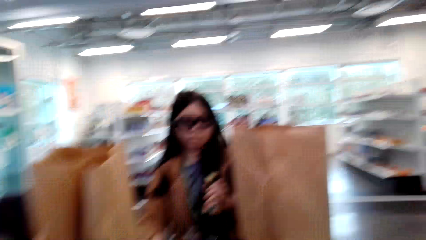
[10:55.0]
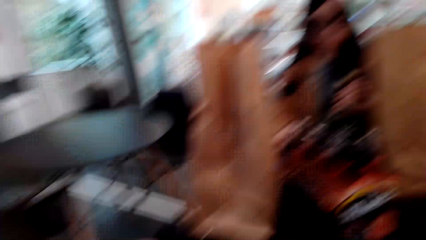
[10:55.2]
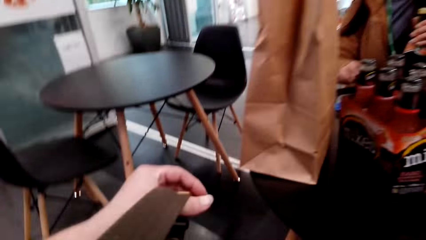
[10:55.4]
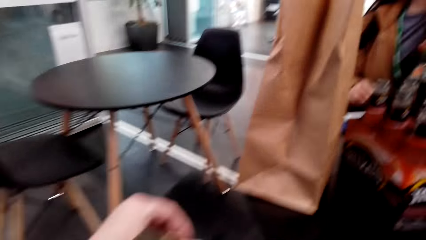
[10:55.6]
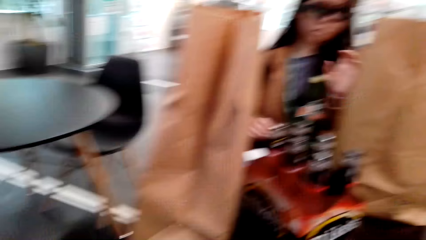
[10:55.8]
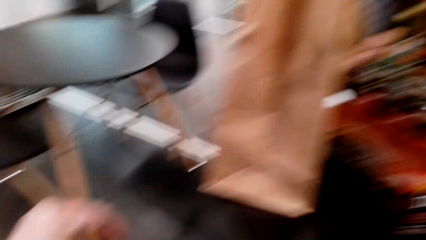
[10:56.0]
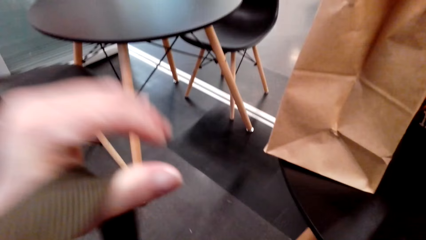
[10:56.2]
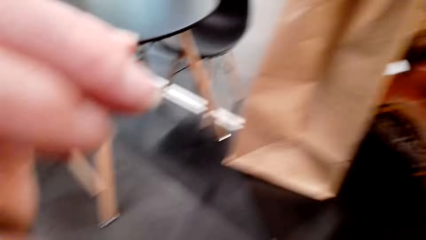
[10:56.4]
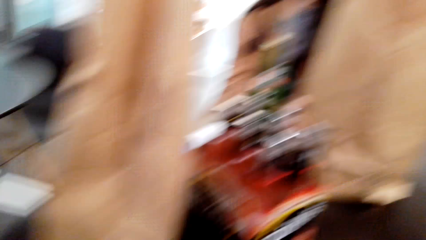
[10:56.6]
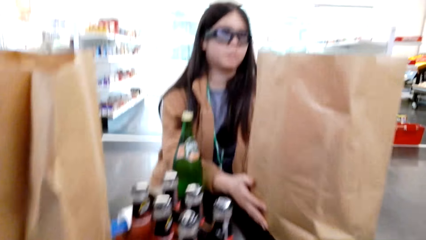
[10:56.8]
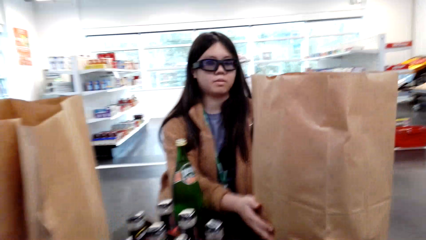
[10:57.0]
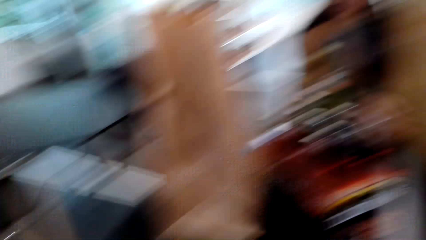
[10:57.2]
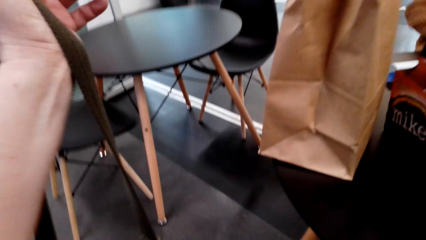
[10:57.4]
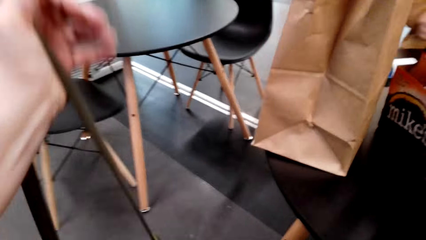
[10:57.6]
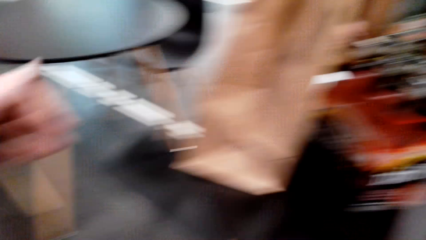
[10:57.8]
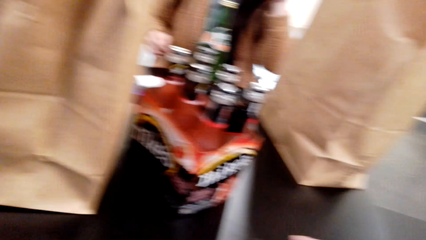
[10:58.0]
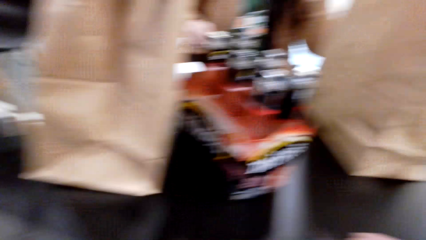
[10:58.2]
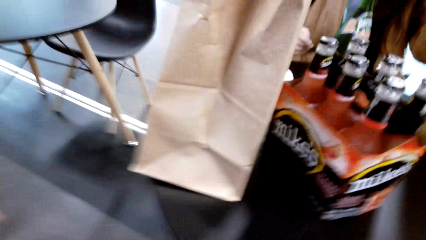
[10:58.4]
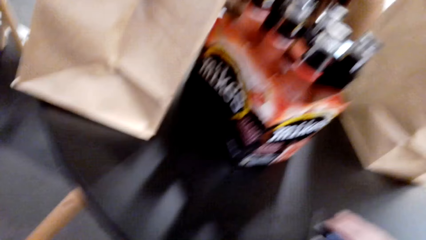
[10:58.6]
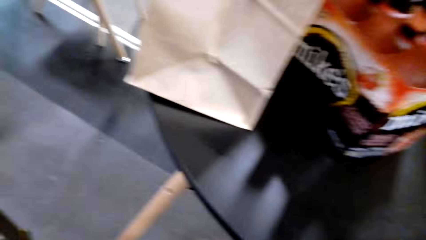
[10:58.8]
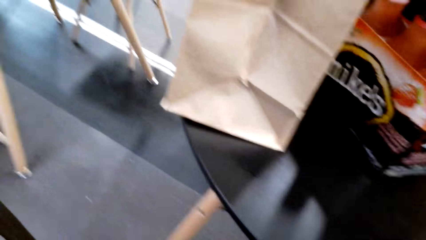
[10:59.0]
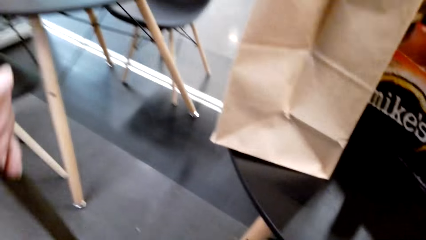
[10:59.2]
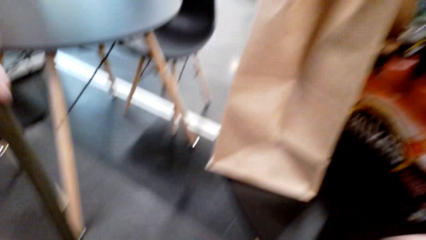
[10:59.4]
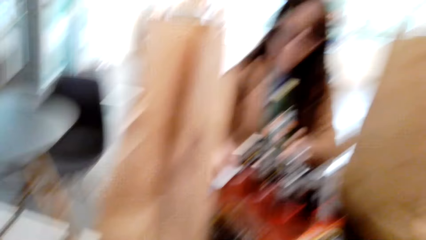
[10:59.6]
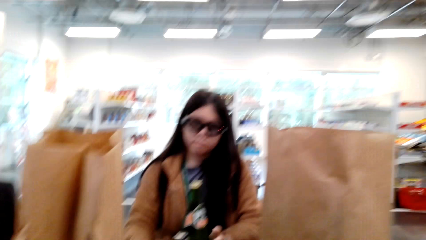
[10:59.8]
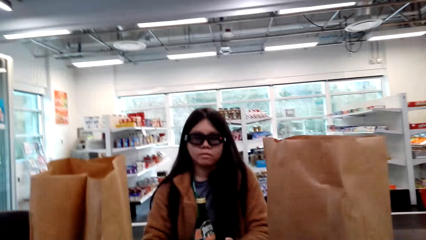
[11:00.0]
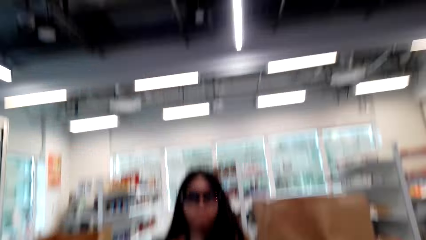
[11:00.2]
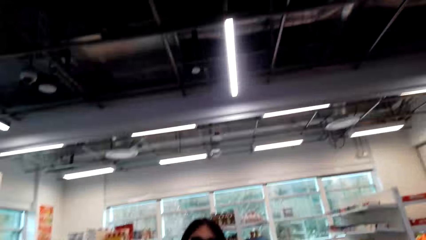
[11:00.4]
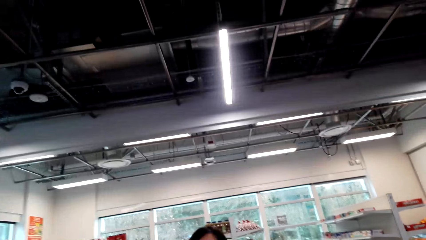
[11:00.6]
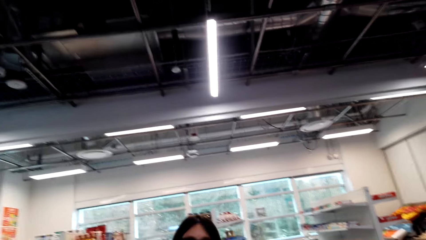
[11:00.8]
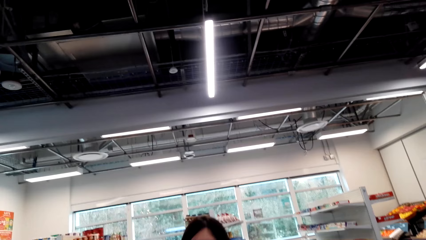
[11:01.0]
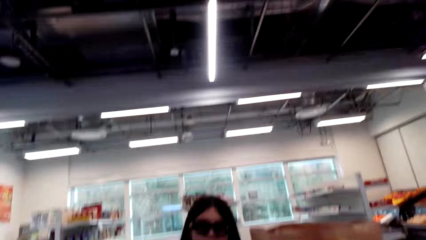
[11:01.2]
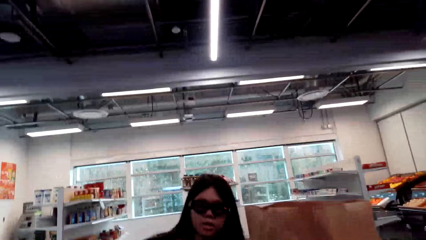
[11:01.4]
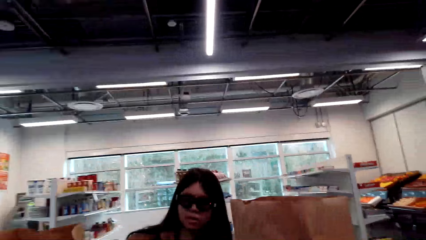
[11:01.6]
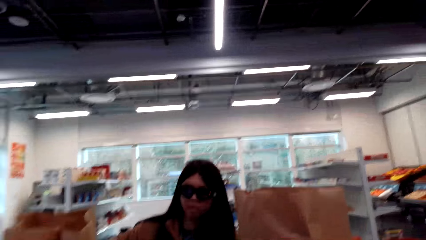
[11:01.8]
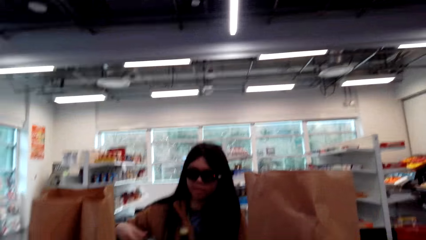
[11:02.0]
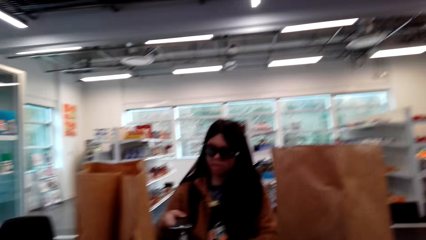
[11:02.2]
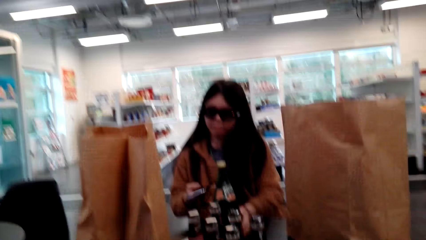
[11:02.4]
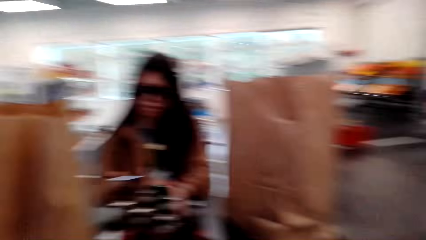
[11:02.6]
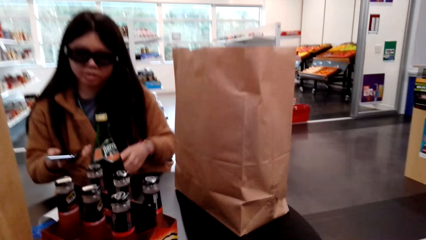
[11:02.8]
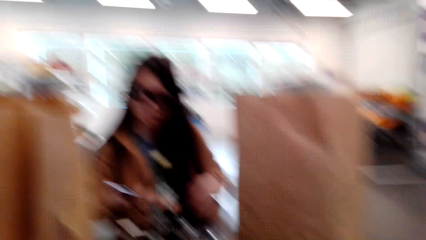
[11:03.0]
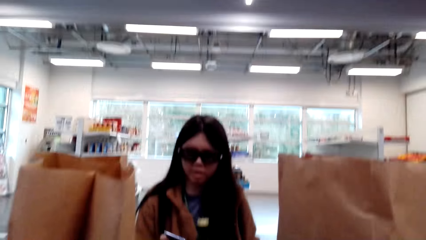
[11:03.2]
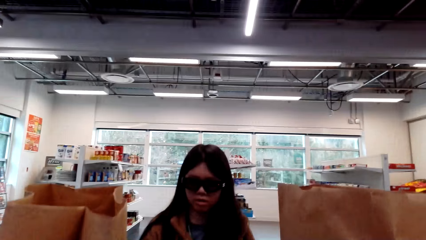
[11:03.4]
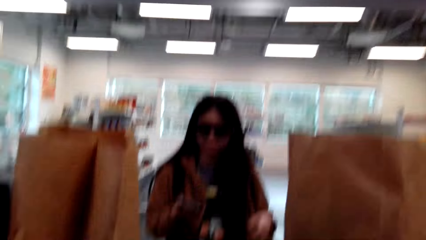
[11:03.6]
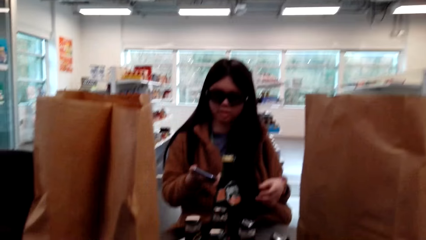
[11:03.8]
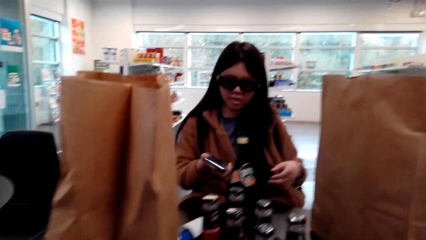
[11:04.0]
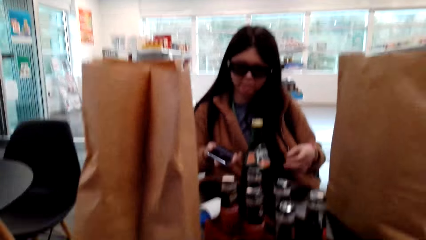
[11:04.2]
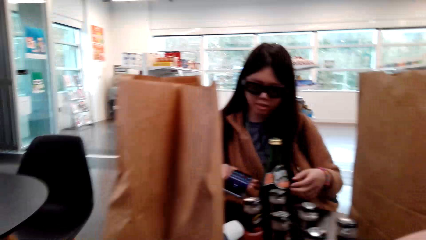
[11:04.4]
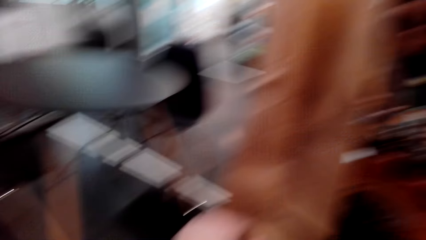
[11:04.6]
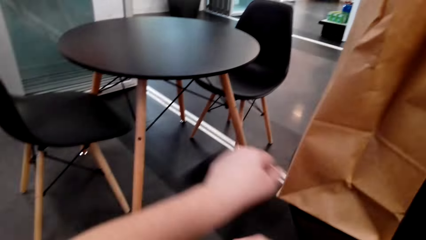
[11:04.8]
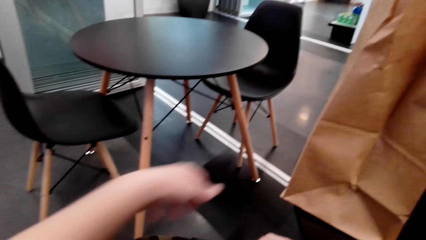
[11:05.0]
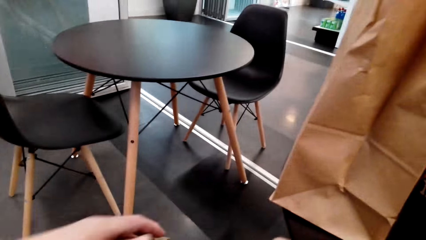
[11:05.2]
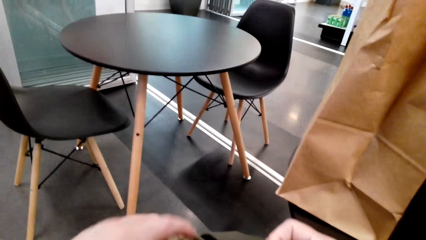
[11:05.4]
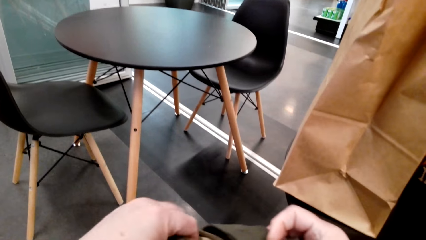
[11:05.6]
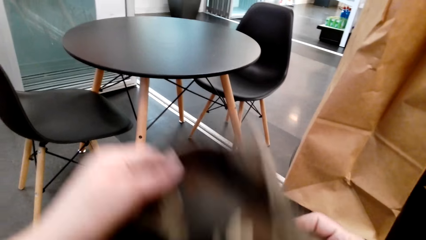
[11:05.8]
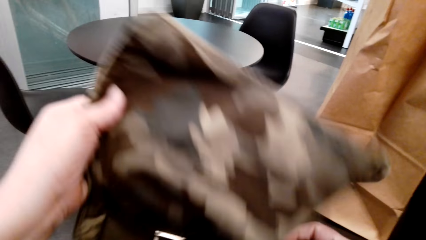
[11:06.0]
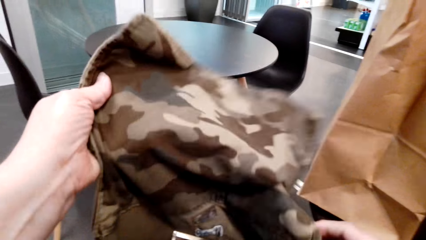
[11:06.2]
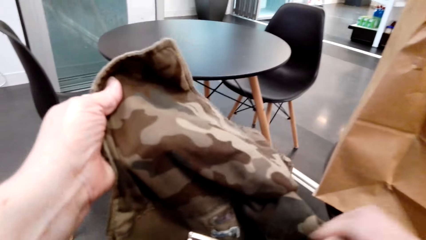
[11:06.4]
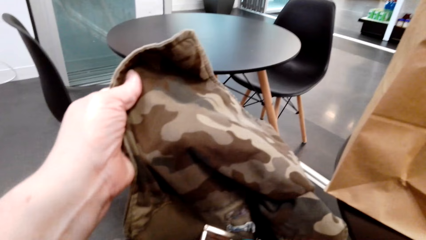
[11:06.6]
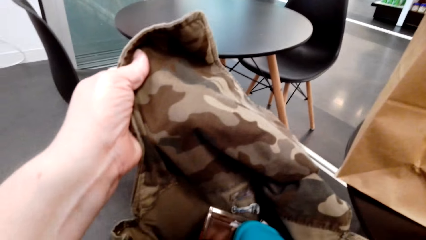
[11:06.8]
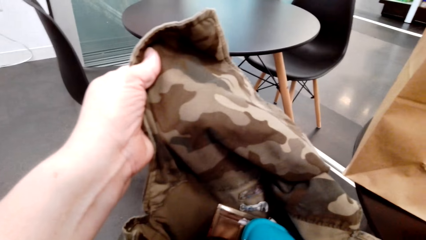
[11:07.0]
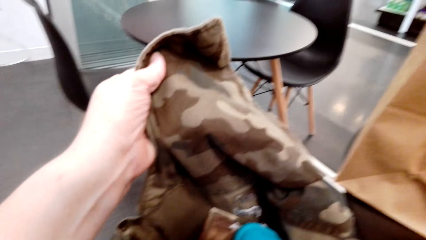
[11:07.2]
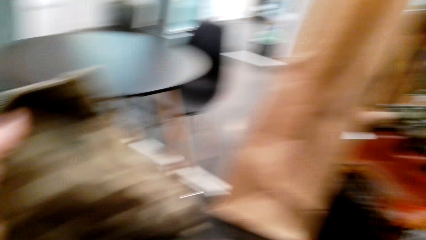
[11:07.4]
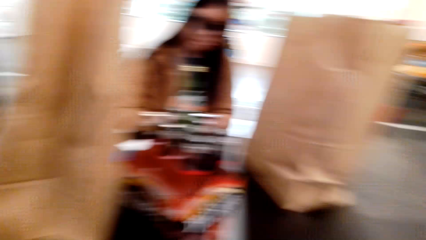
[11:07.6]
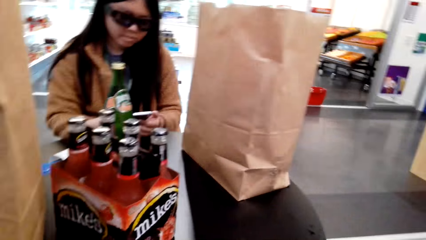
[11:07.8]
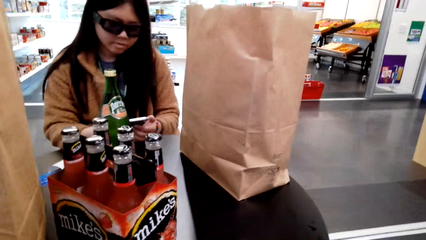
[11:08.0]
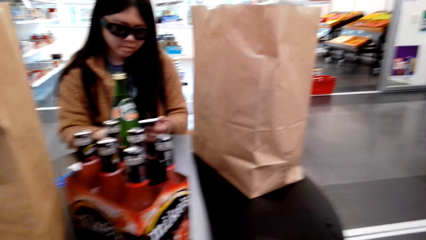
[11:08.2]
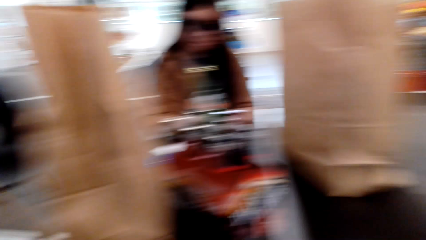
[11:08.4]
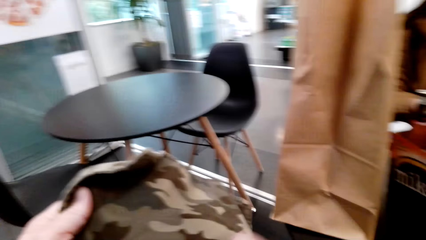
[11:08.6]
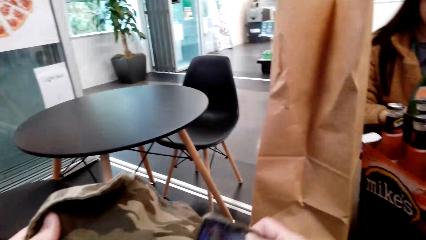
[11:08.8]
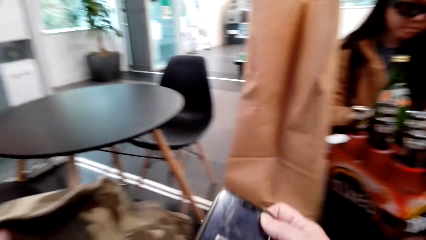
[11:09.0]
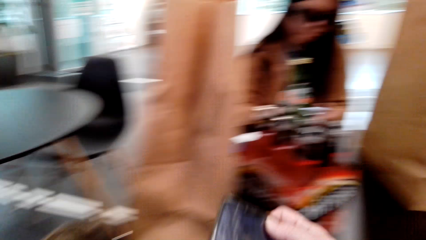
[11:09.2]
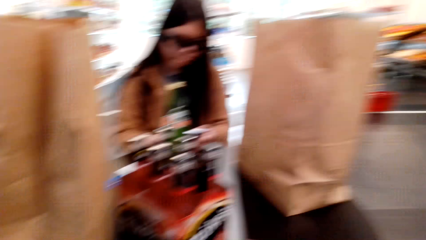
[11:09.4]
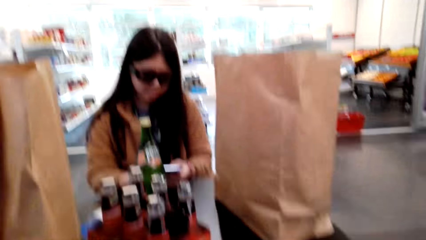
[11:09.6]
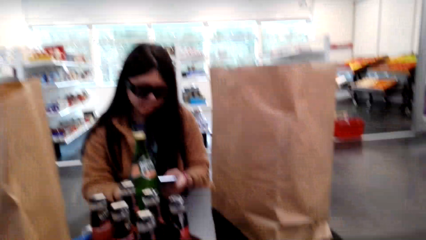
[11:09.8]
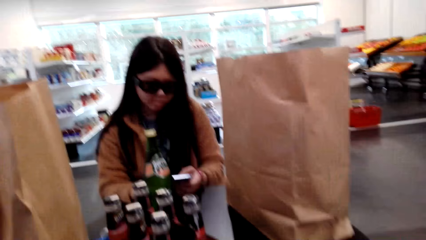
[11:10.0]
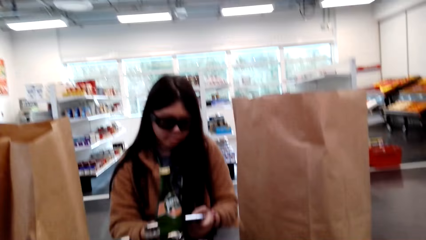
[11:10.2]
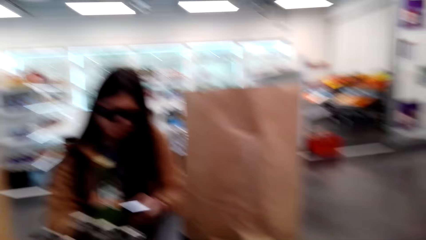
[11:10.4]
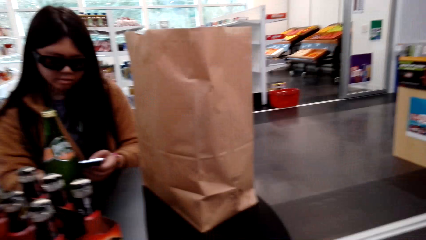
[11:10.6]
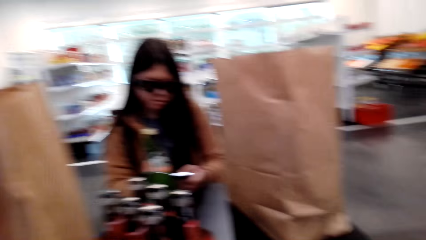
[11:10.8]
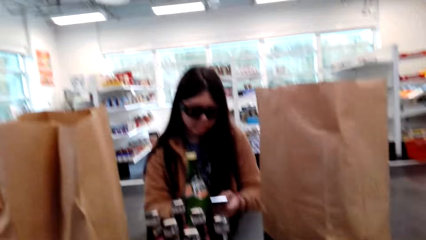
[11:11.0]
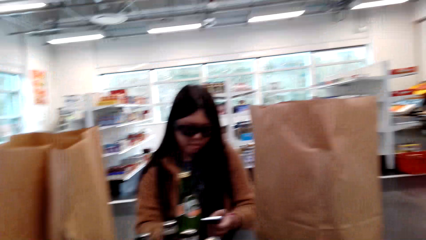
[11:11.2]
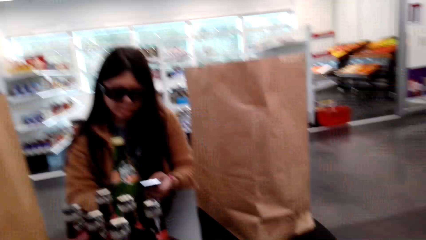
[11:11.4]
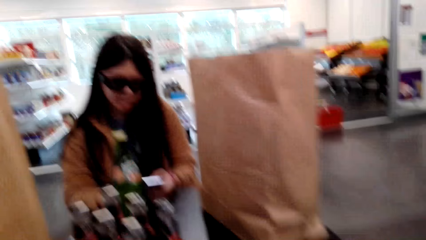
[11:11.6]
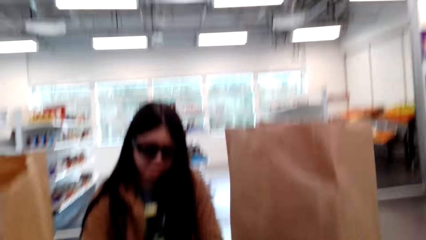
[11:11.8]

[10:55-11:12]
A woman moves the carrier bag. The camera wearer moves their hands. They breathe heavily. They look around. They talk with the woman. The woman speaks to the camera wearer. The woman holds the phone. The camera wearer talks with the woman. The woman scrolls her phone. The camera wearer opens their bag. They hold the cloth and look around. The woman holds the phone. The camera wearer looks around and removes a phone from the bag.
